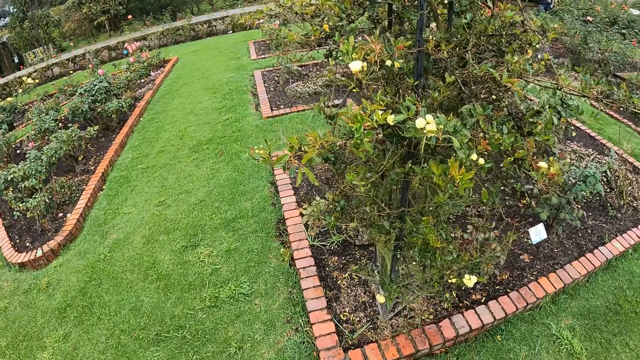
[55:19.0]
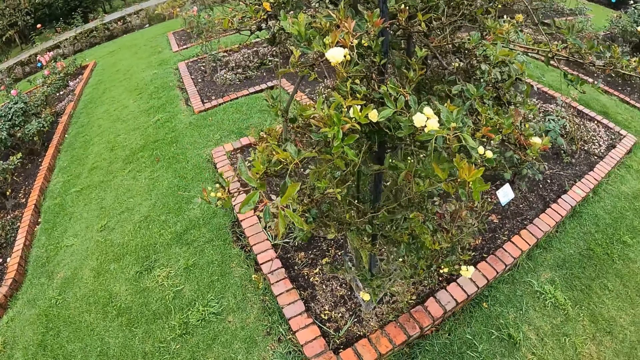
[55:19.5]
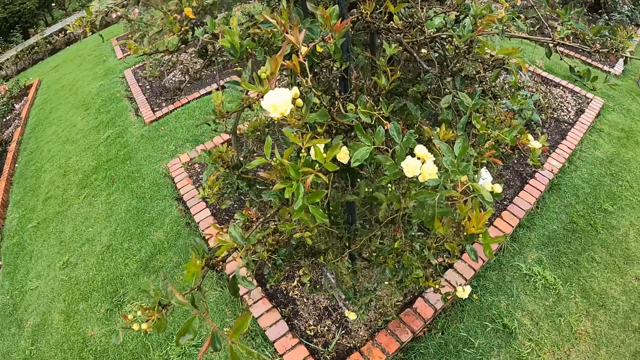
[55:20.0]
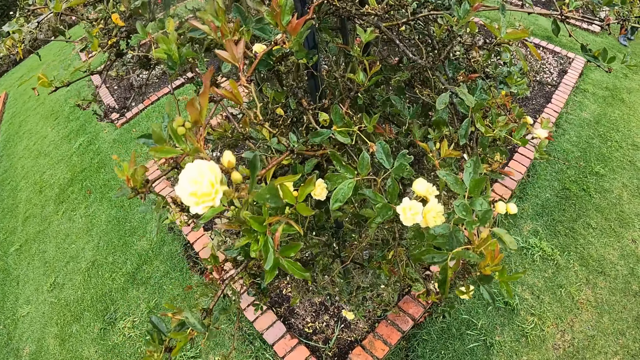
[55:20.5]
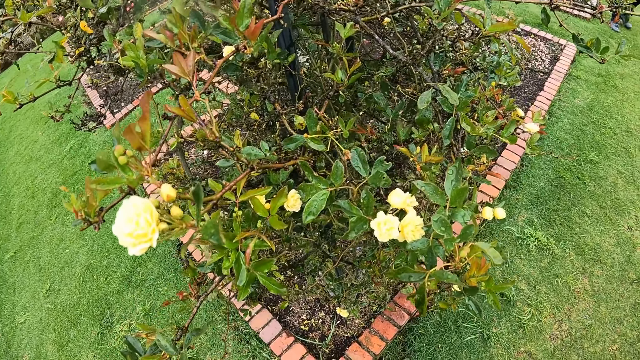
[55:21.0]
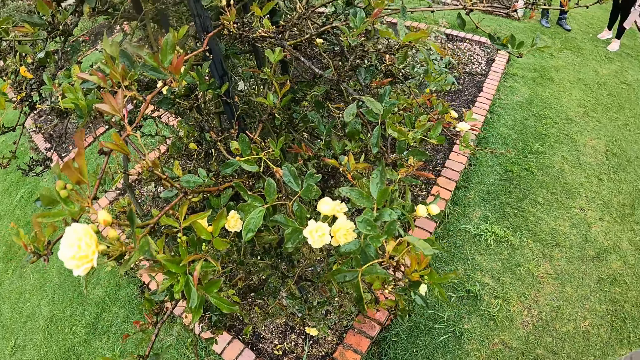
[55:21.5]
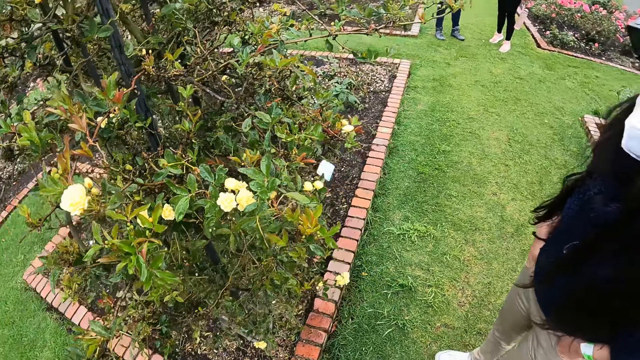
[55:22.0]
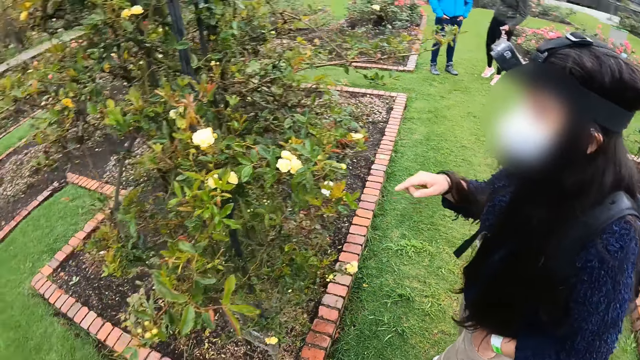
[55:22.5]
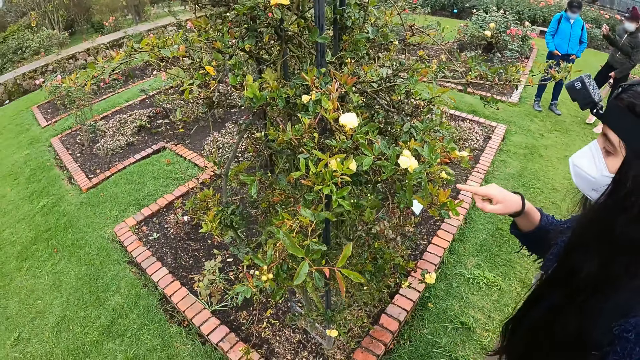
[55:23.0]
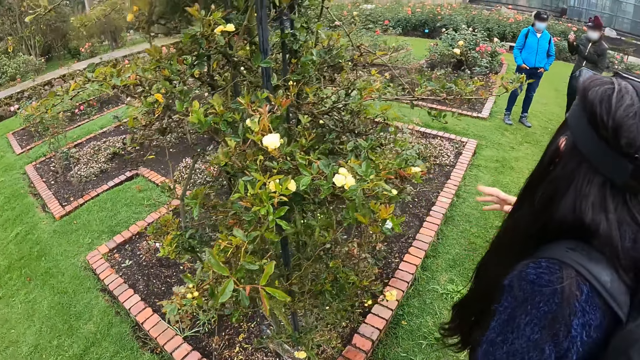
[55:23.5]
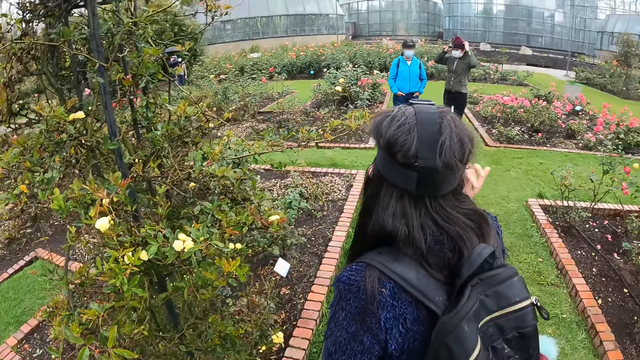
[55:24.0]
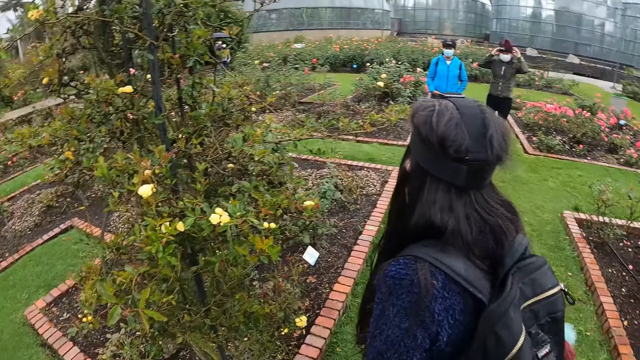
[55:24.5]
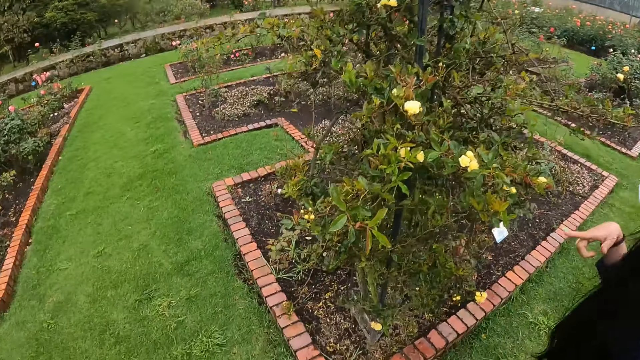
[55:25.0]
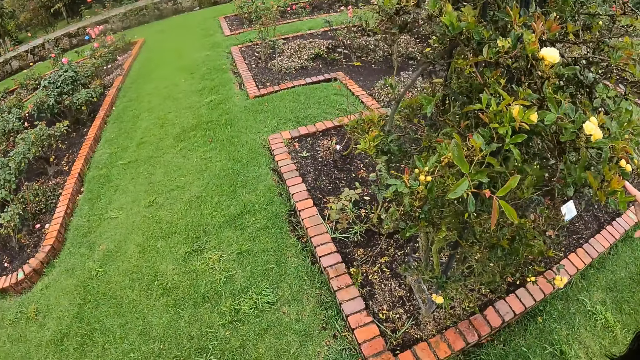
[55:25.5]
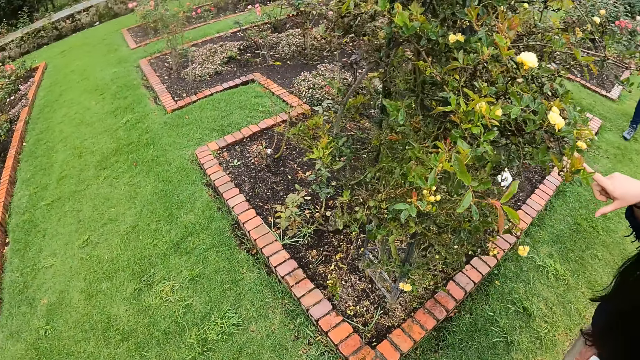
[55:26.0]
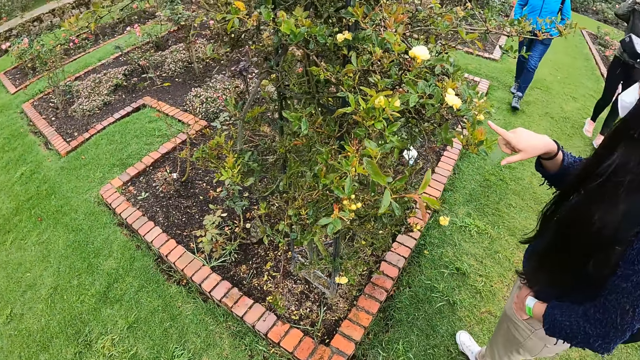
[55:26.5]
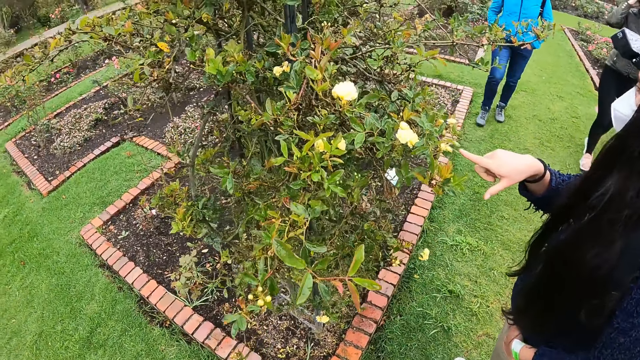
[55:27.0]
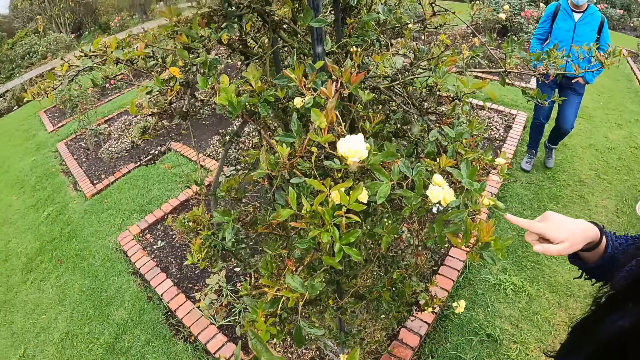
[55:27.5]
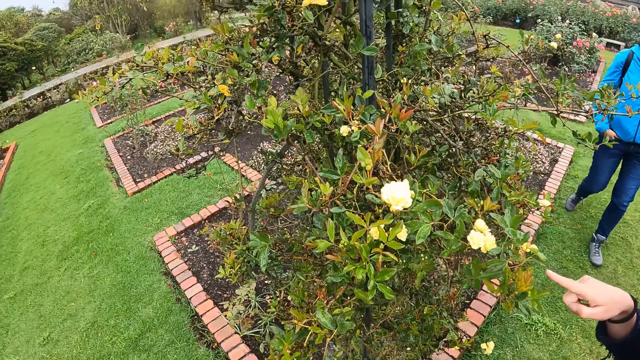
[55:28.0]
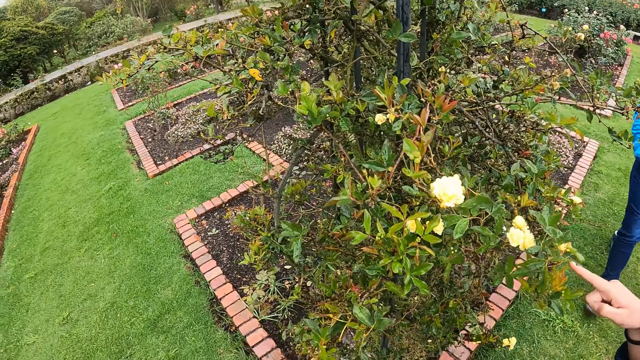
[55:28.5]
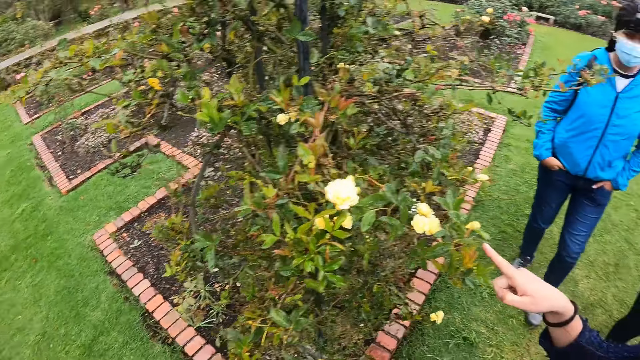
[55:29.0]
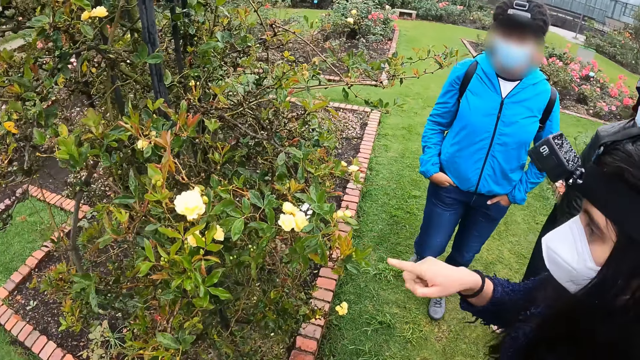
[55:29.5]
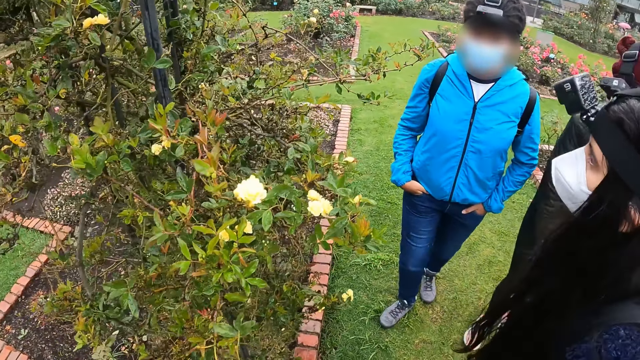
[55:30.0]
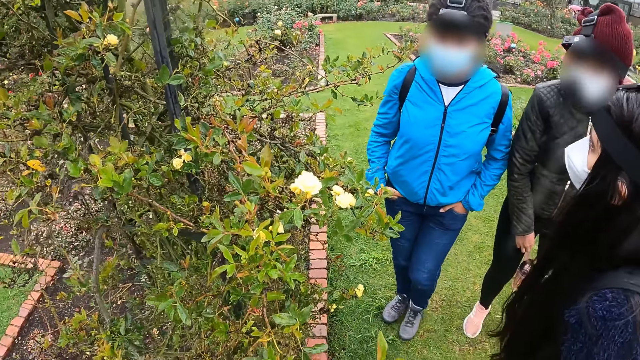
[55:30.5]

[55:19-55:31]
The woman touches a rosa flower with her right hand.

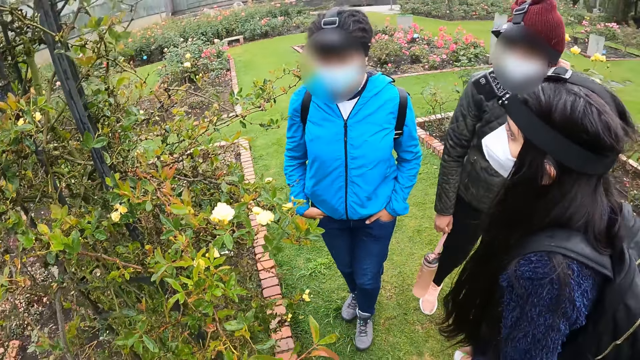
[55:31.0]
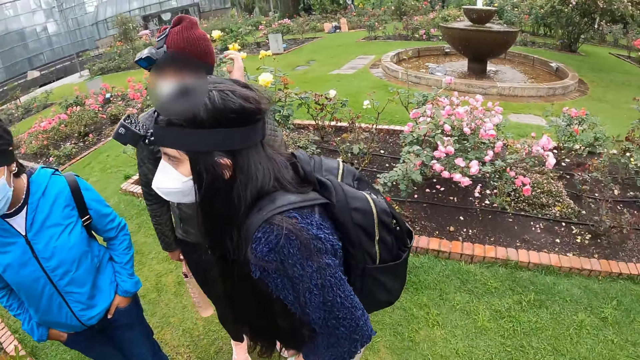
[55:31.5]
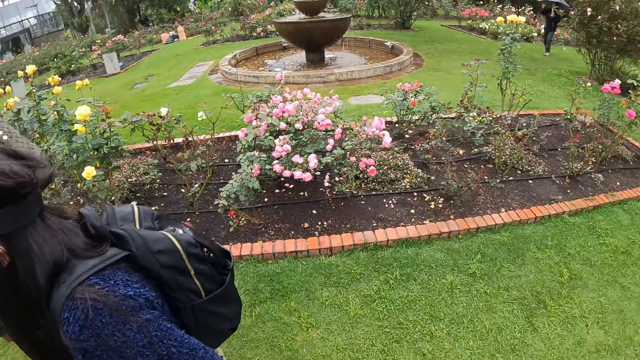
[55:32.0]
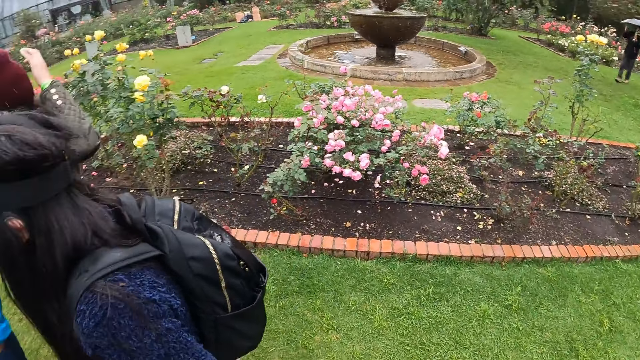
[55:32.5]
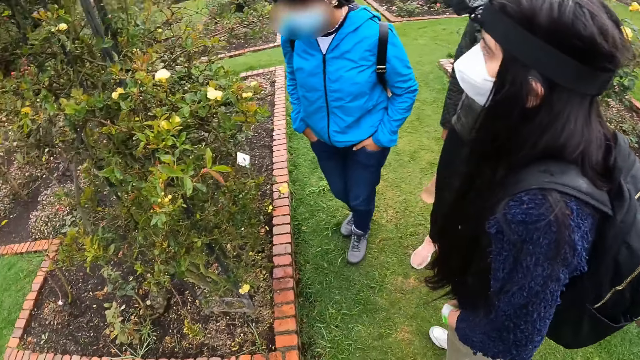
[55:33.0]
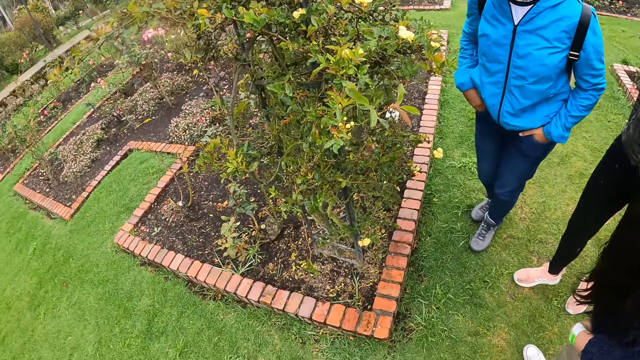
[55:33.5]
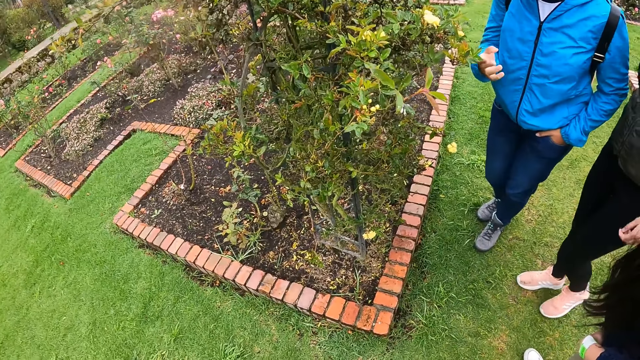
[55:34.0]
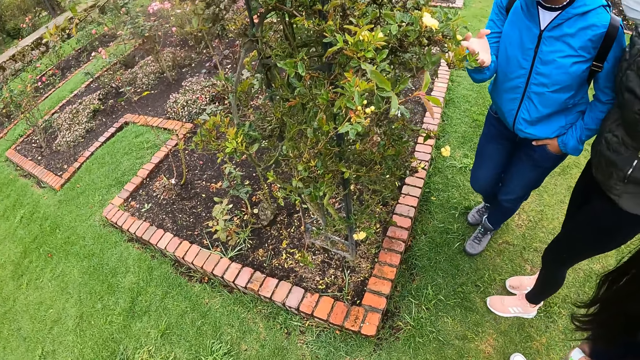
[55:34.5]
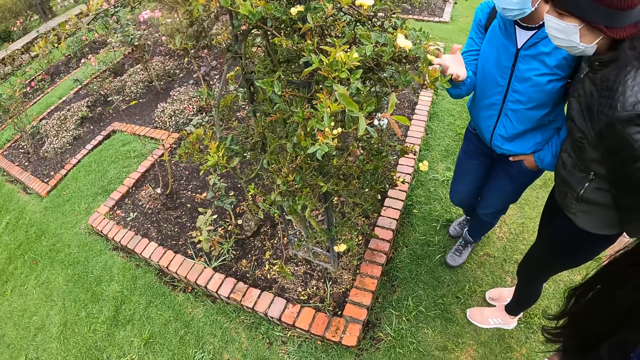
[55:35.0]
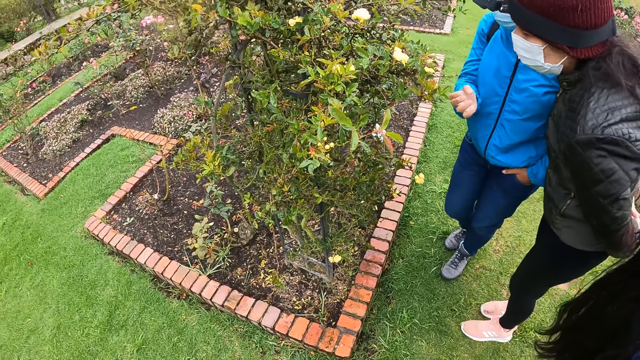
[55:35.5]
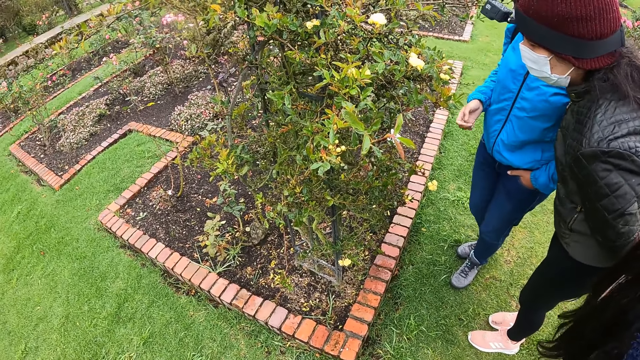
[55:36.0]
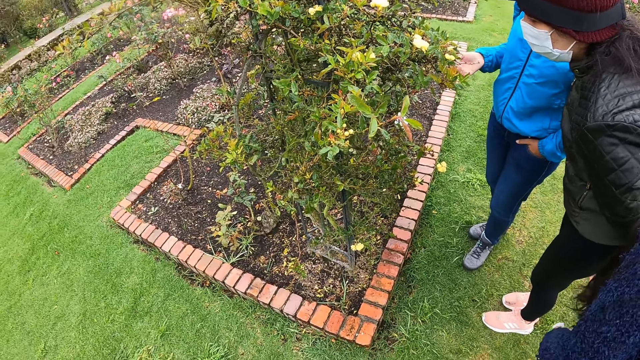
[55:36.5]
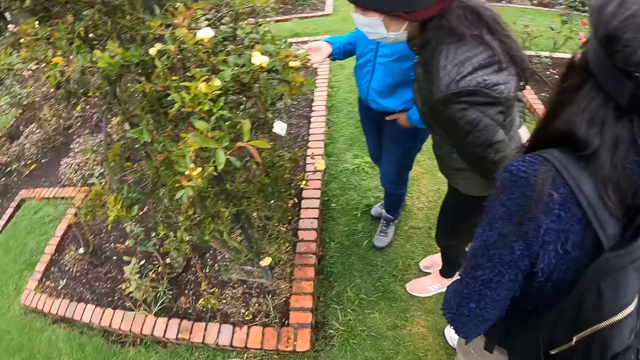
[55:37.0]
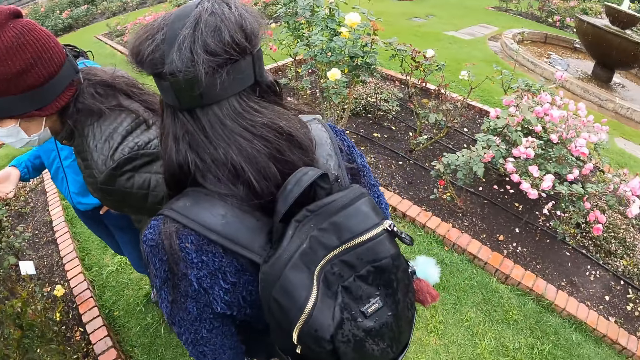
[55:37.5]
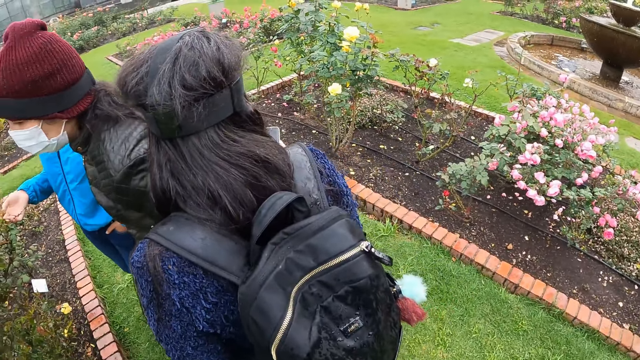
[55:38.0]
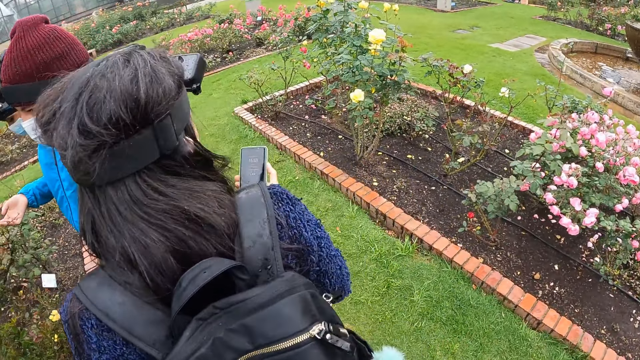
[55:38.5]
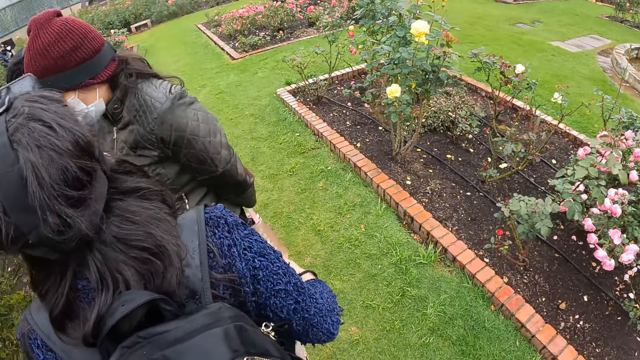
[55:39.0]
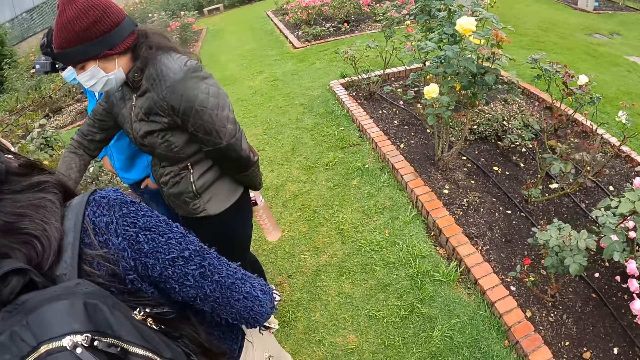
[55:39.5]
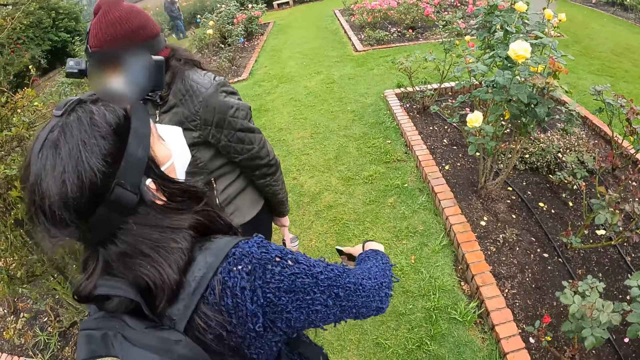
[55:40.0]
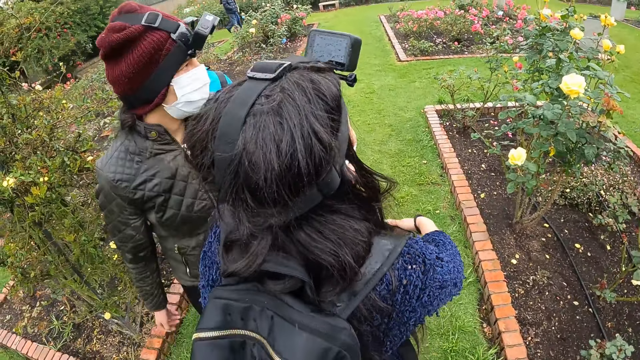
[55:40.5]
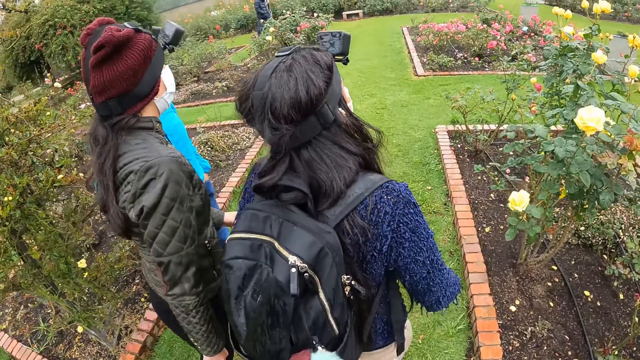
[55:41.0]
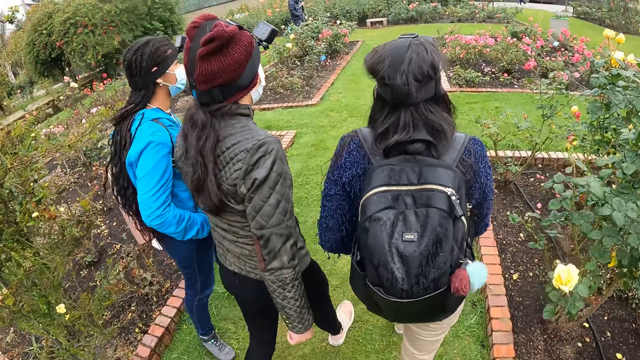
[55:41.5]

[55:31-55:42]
A woman touches the rosa flower with her right hand. Another woman operates a mobile phone with her right hand.
